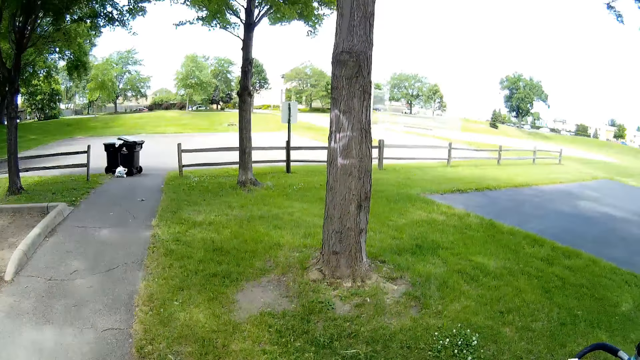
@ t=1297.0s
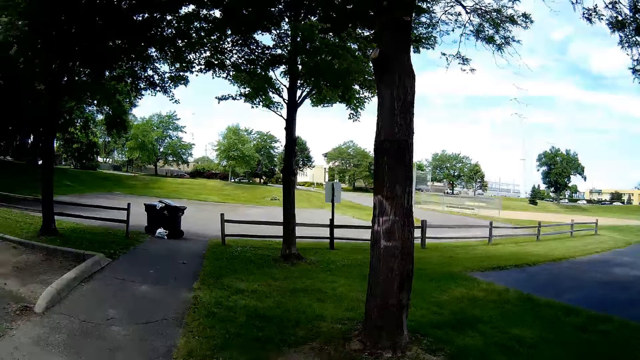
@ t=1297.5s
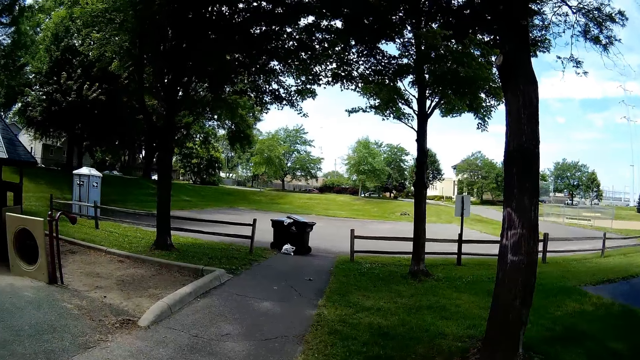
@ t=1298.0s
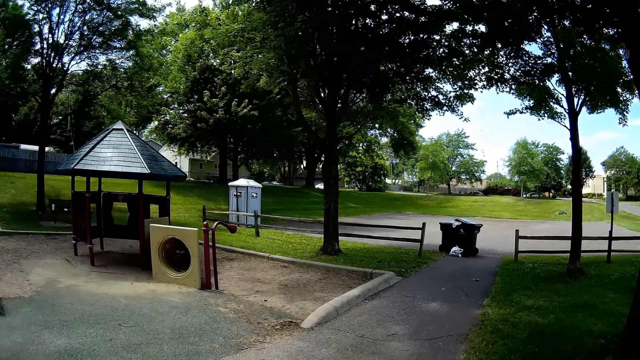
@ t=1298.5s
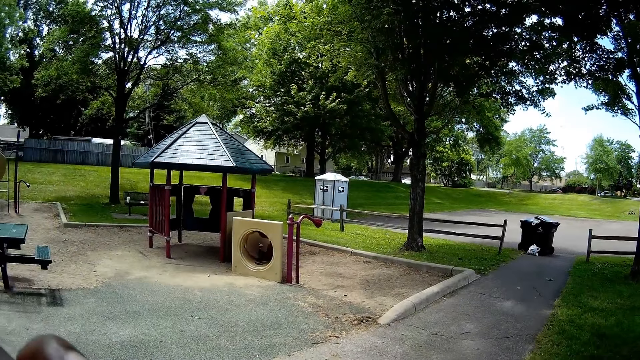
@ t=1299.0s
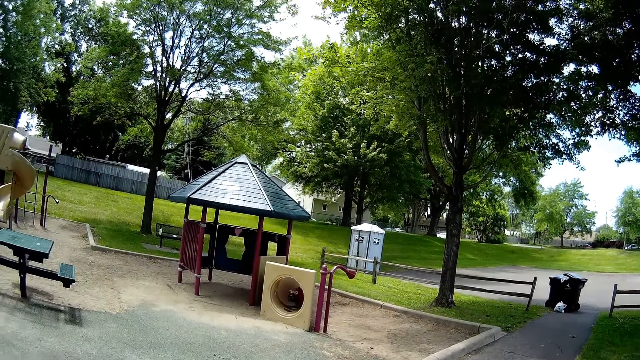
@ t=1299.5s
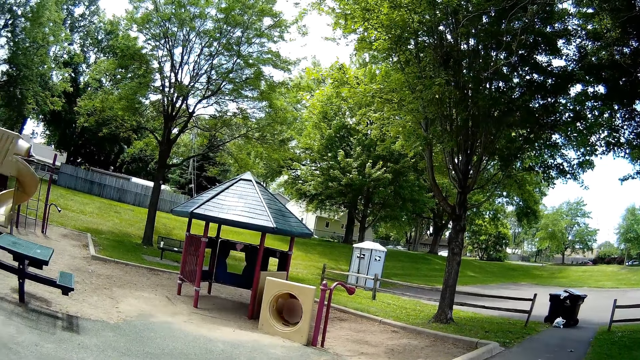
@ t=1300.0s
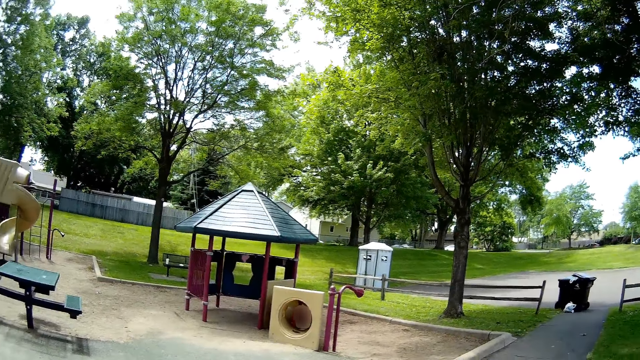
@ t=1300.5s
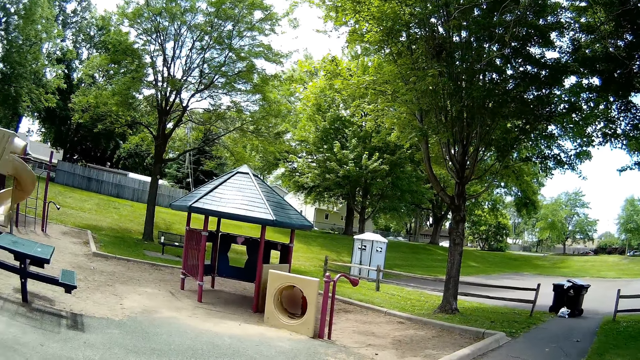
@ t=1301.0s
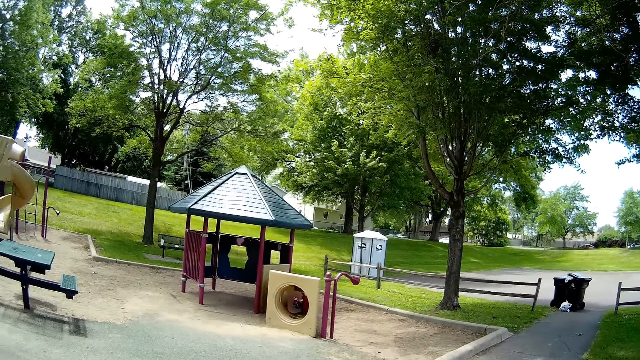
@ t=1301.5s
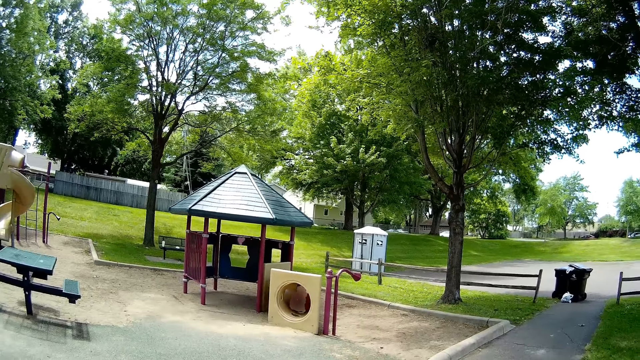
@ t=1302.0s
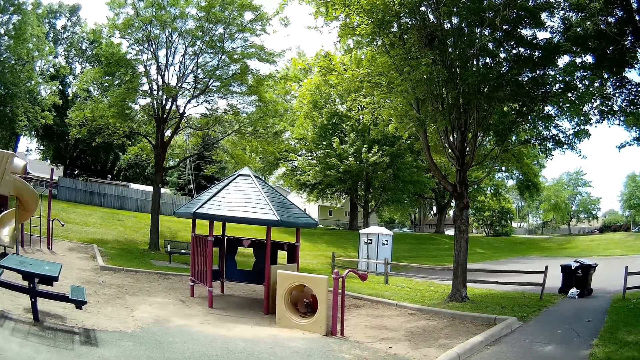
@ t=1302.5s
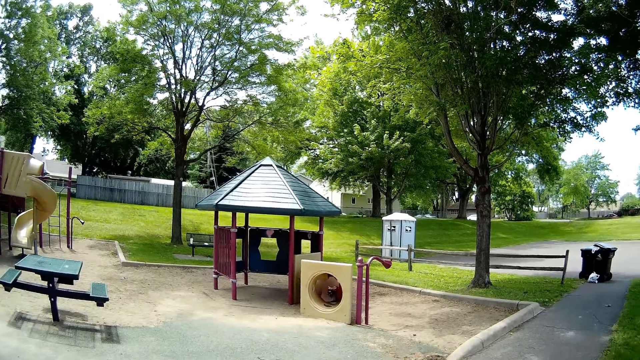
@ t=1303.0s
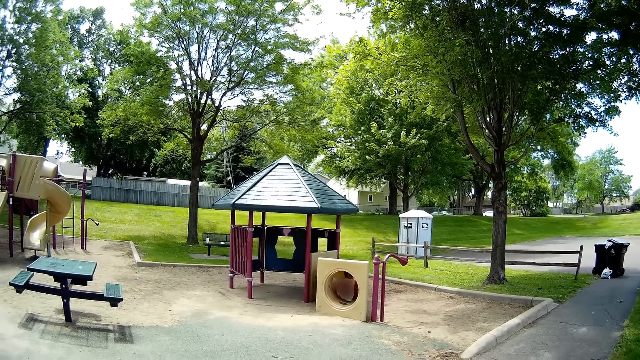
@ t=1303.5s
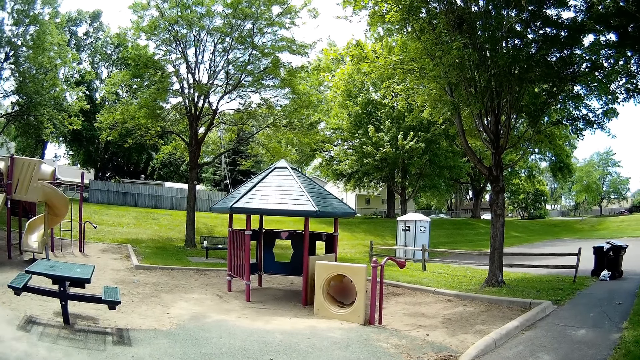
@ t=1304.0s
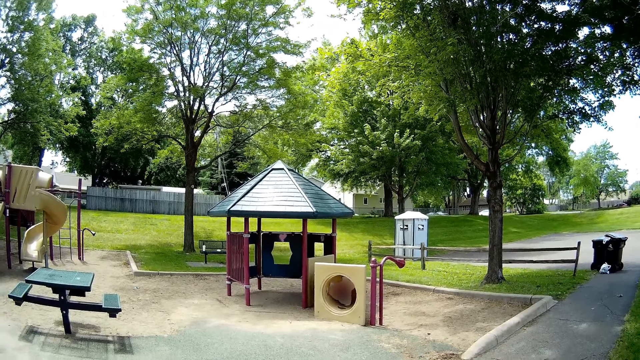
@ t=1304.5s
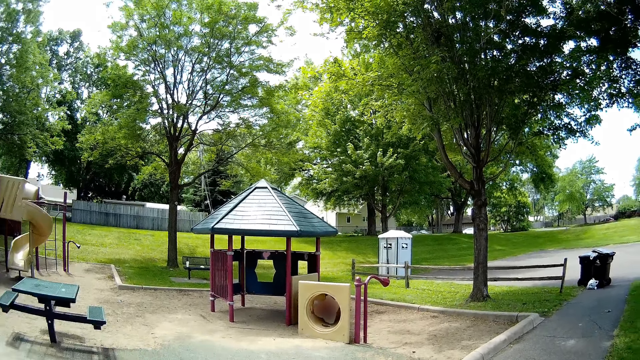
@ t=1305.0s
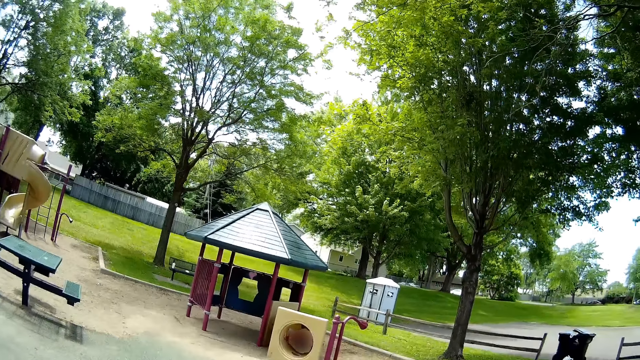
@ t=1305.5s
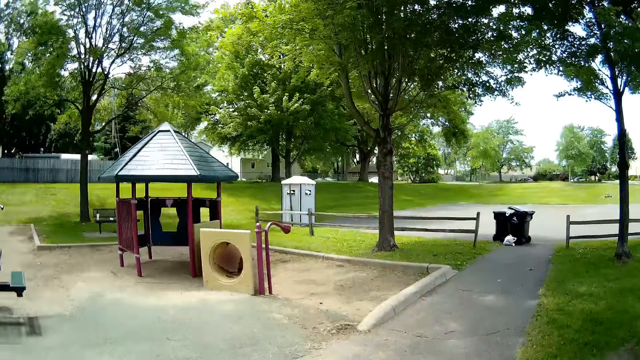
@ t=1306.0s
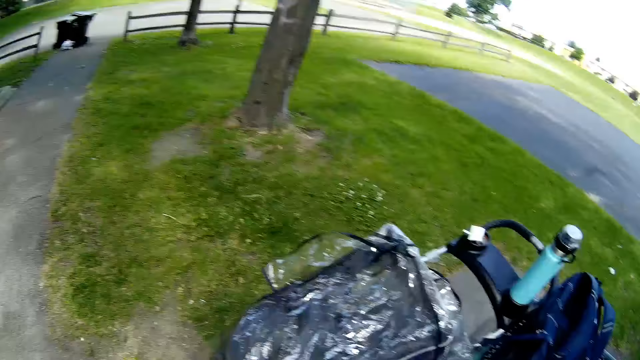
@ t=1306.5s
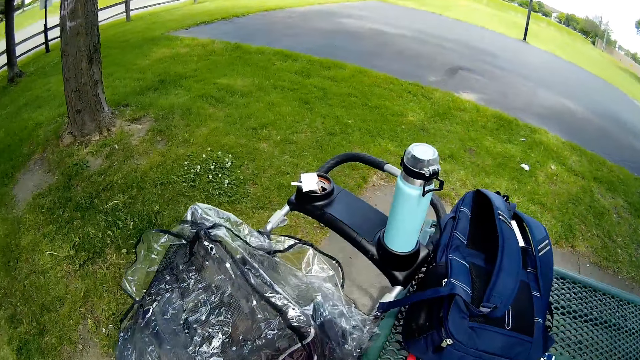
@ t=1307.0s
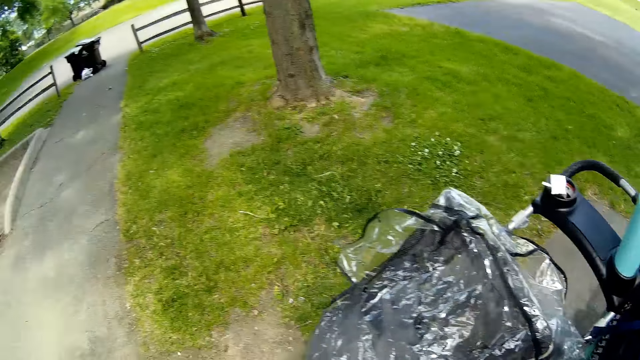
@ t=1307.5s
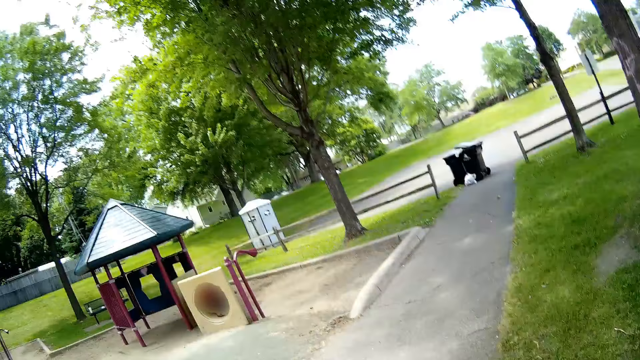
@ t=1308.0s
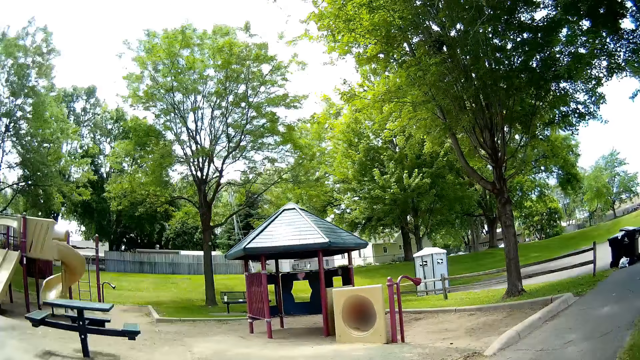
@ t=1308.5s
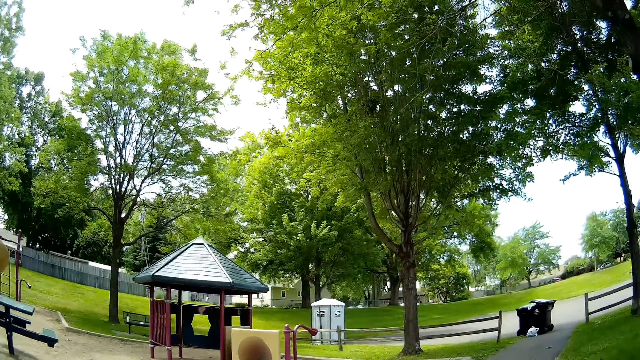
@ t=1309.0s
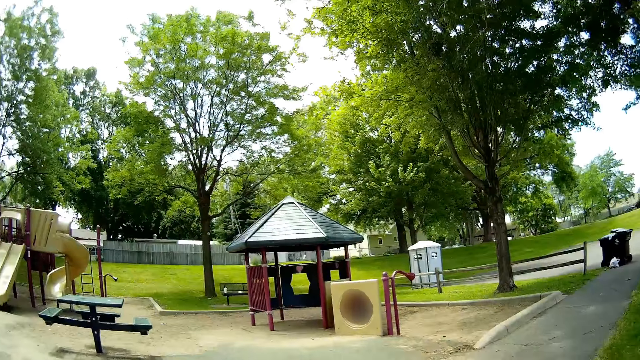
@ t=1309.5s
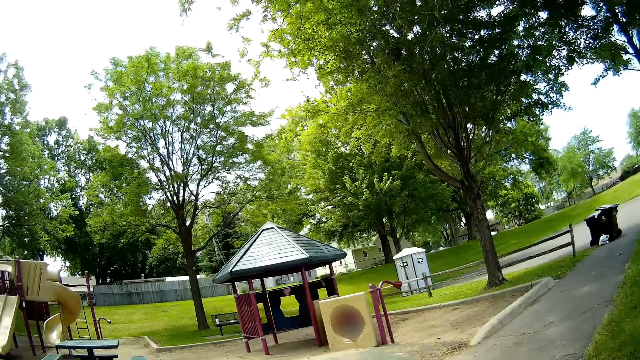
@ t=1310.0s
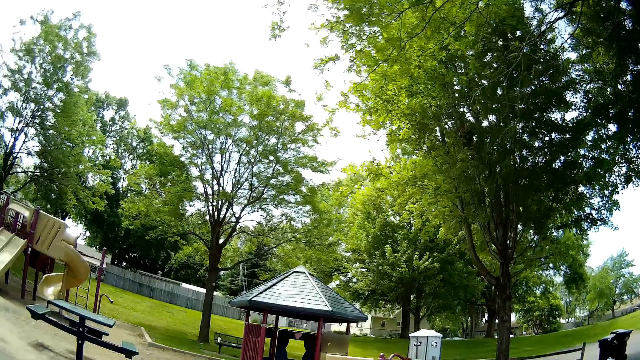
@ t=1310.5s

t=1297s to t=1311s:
The camera wearer looks around. A baby talks to the camera wearer. The camera wearer talks to the baby. The baby talks to the camera wearer. The camera wearer talks to the baby.

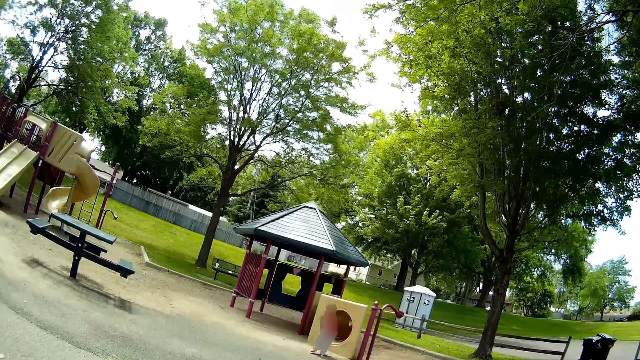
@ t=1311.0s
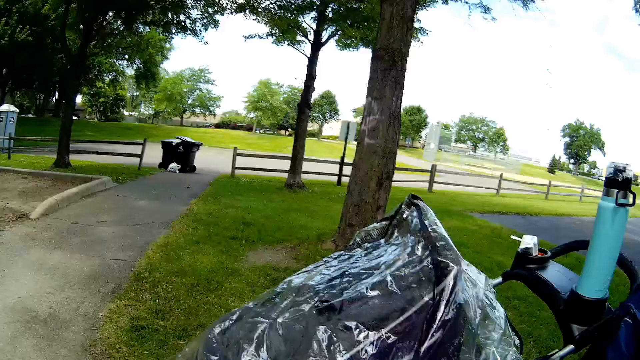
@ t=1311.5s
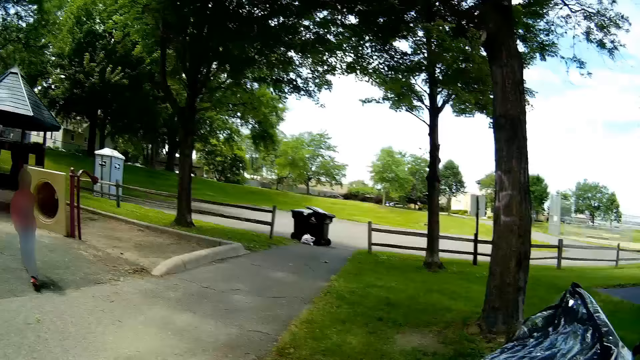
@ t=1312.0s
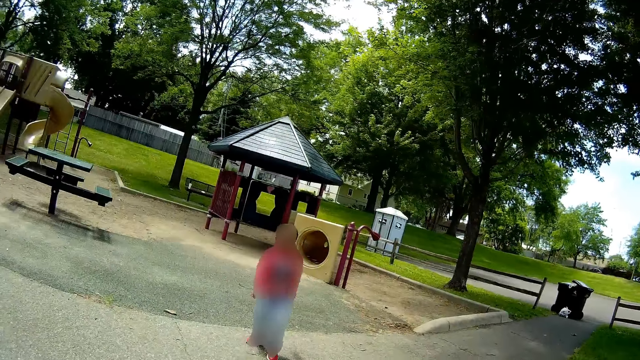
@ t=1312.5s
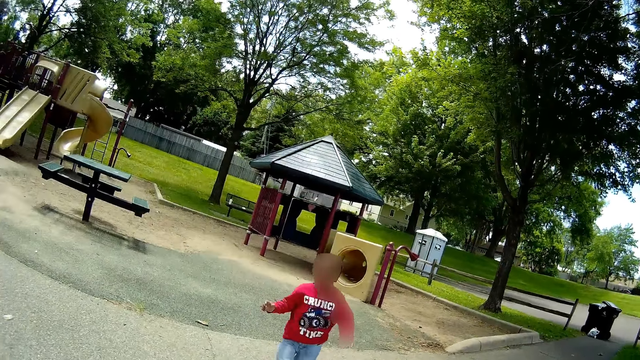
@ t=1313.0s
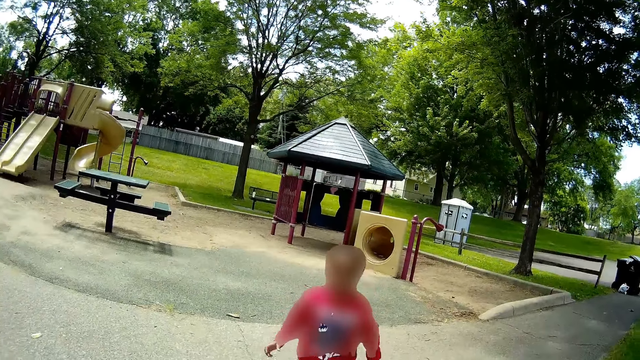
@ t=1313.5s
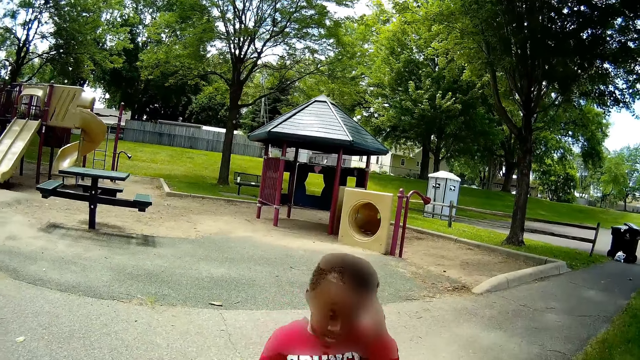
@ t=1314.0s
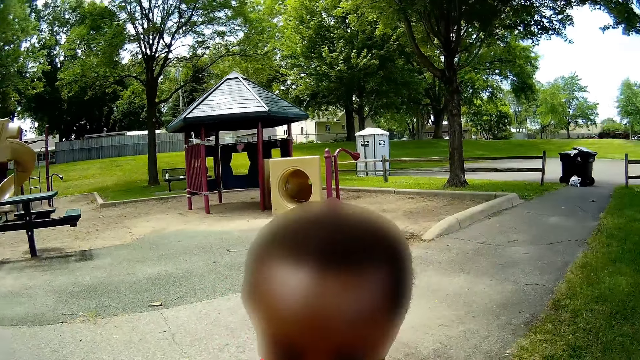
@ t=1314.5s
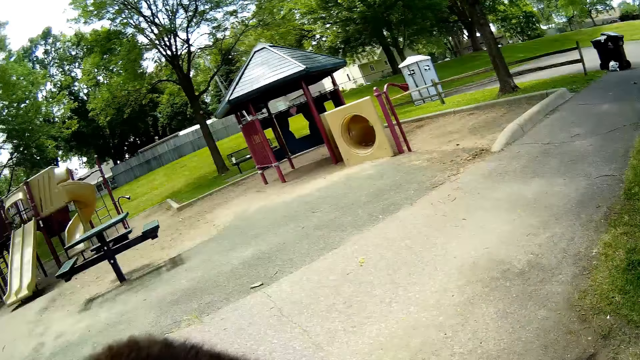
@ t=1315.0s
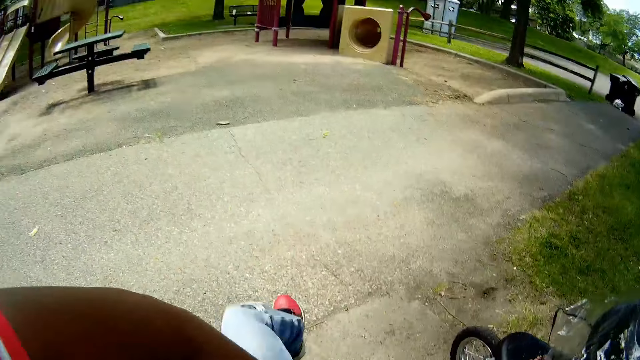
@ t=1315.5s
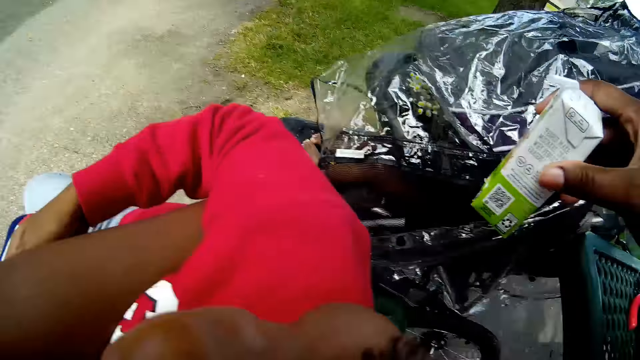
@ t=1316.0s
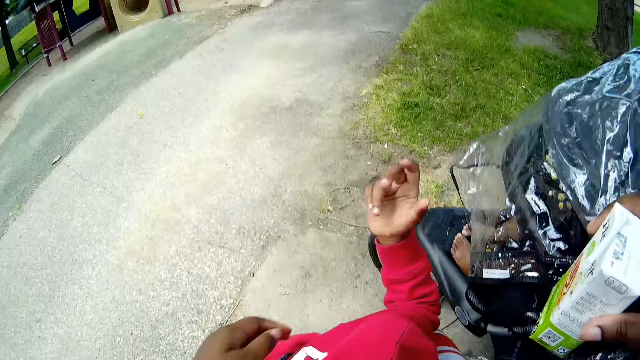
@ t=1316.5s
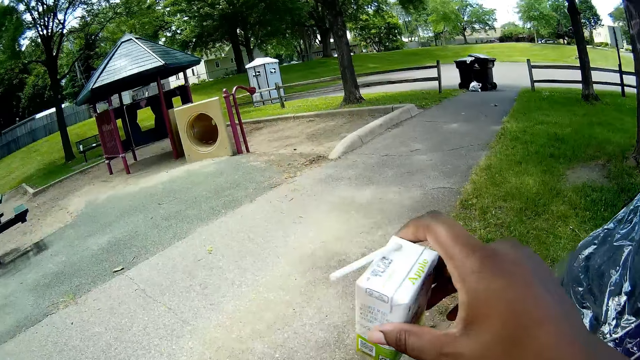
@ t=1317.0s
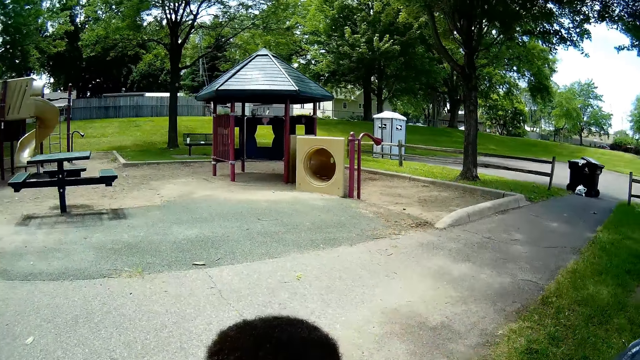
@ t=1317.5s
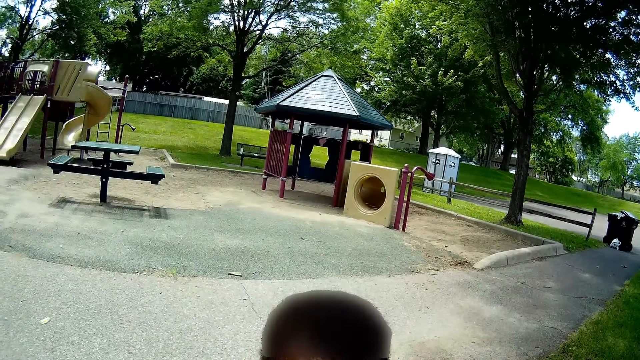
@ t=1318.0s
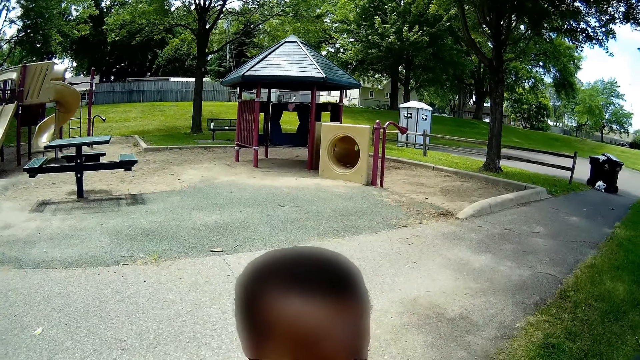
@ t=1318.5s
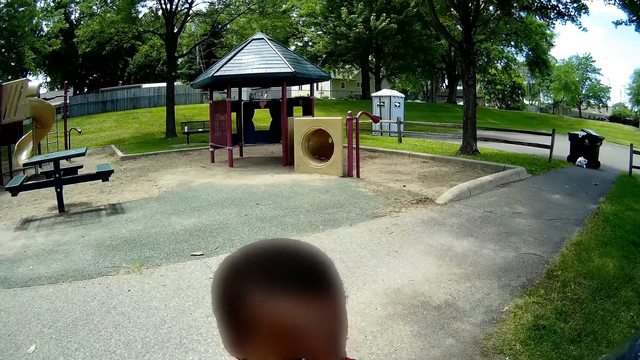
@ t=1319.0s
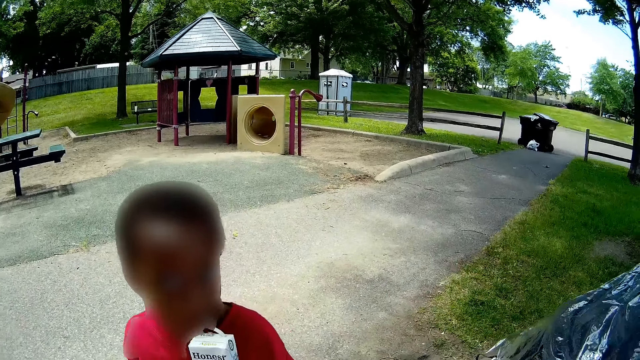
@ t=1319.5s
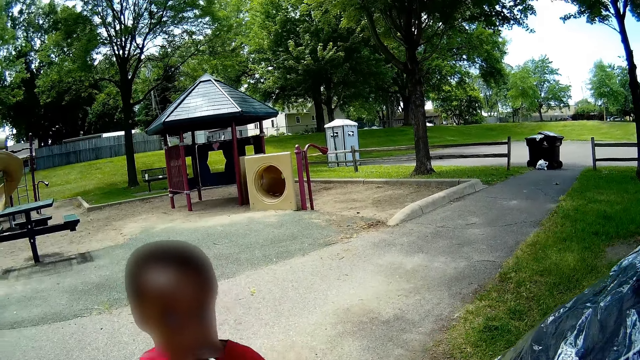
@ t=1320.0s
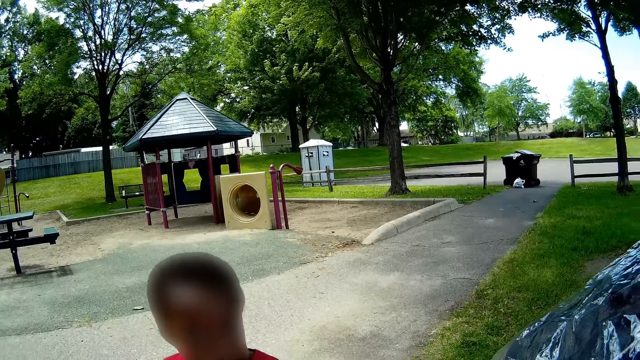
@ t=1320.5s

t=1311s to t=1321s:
The child runs towards the camera wearer. The camera wearer plays with the child. They make a sound and talk to the child. The child drinks from a juice box with his left hand.
